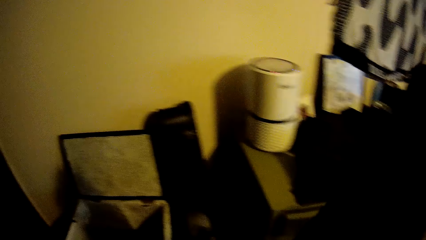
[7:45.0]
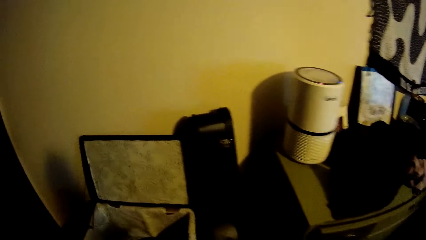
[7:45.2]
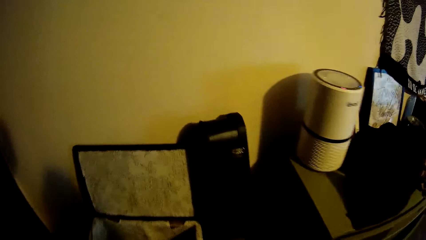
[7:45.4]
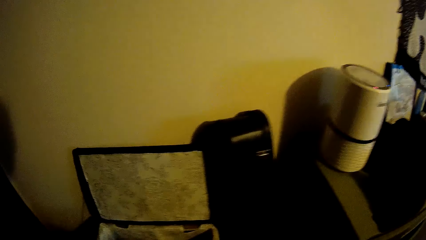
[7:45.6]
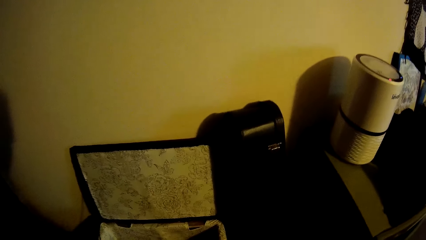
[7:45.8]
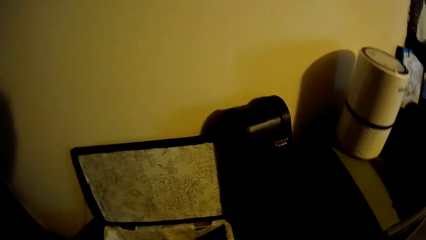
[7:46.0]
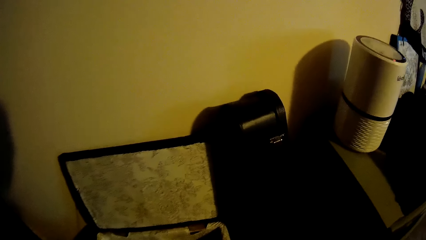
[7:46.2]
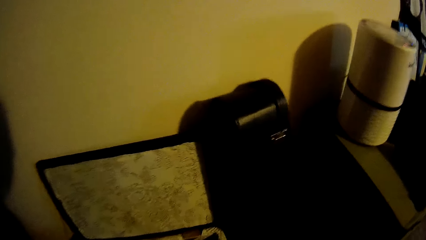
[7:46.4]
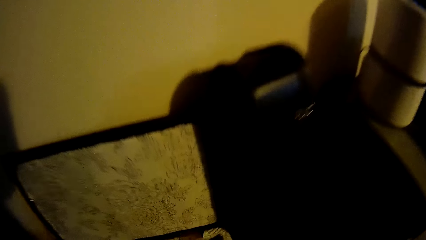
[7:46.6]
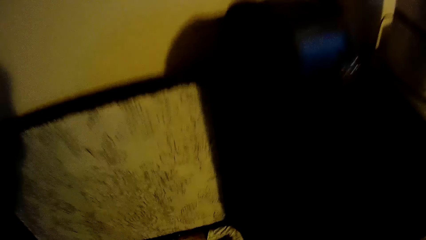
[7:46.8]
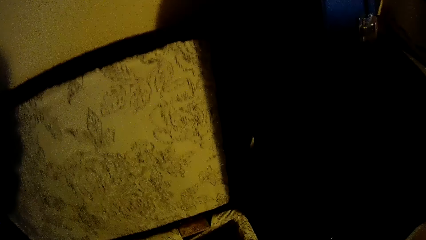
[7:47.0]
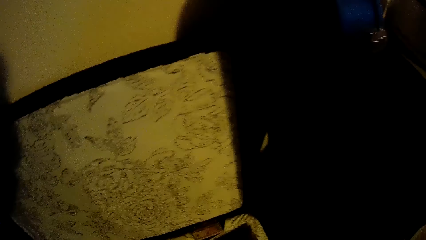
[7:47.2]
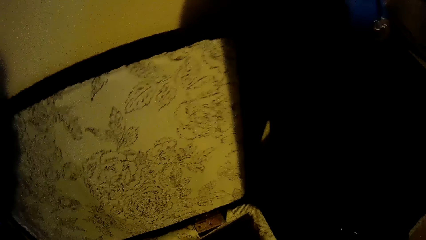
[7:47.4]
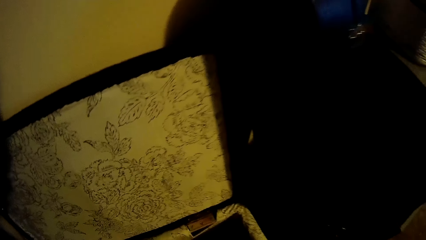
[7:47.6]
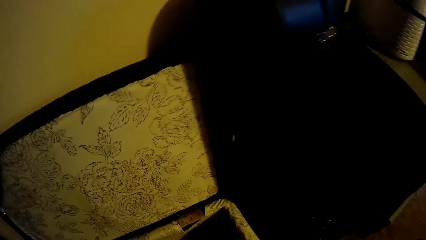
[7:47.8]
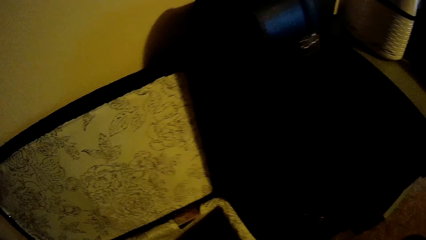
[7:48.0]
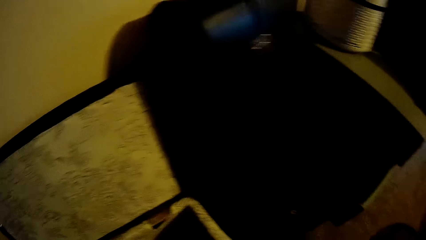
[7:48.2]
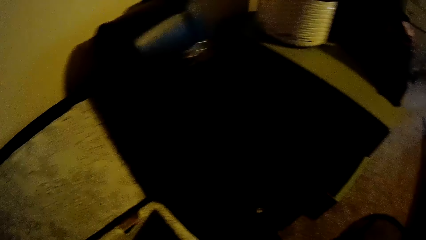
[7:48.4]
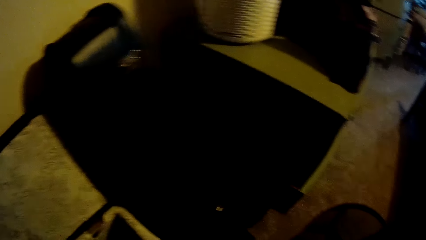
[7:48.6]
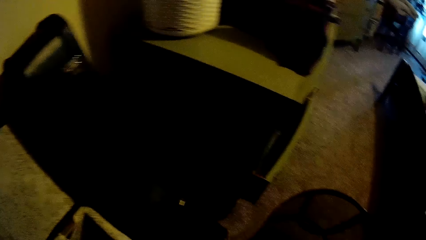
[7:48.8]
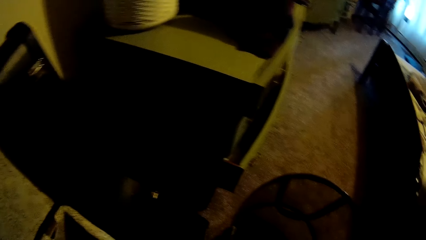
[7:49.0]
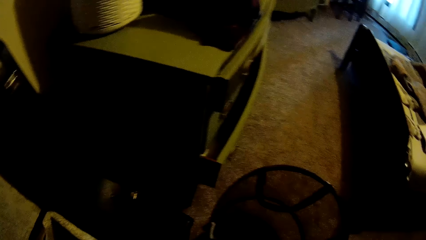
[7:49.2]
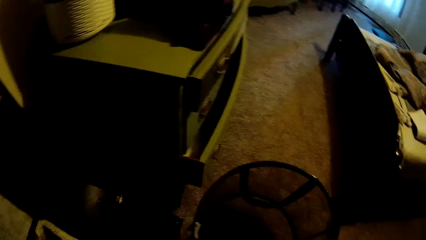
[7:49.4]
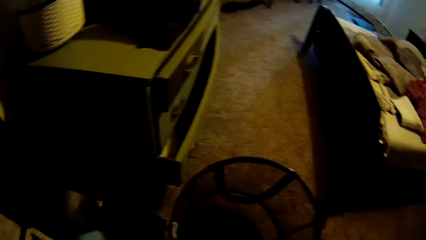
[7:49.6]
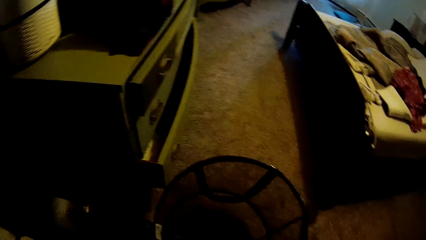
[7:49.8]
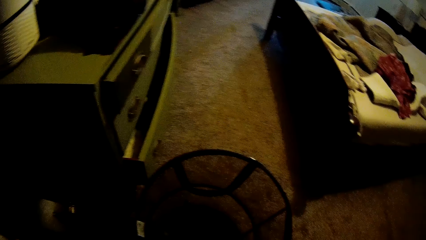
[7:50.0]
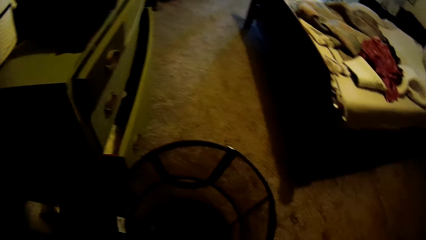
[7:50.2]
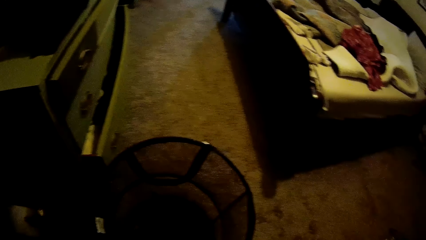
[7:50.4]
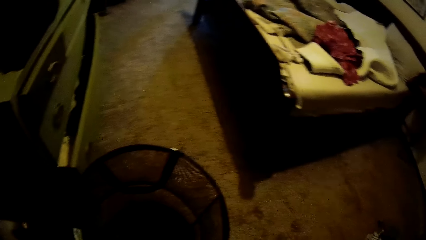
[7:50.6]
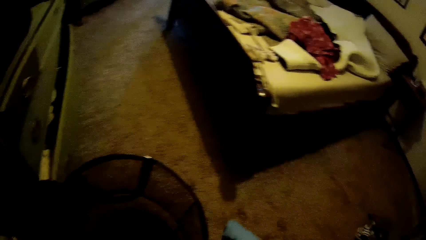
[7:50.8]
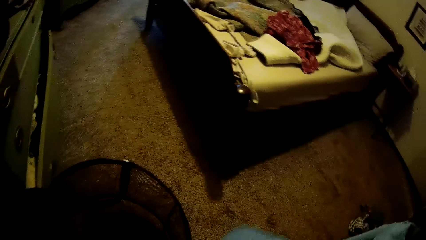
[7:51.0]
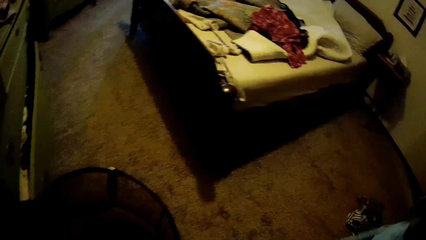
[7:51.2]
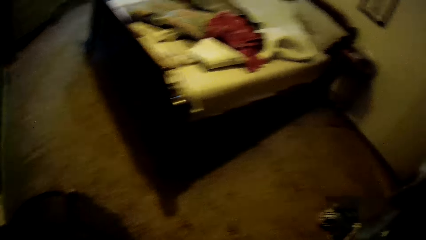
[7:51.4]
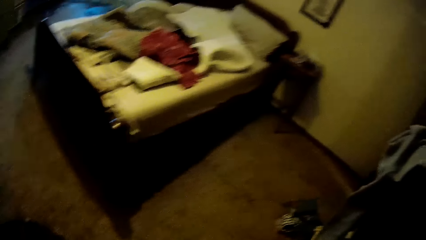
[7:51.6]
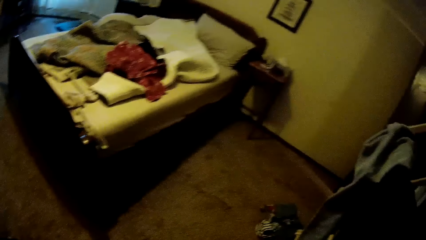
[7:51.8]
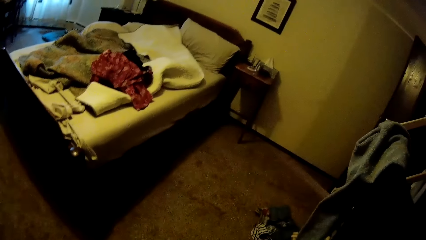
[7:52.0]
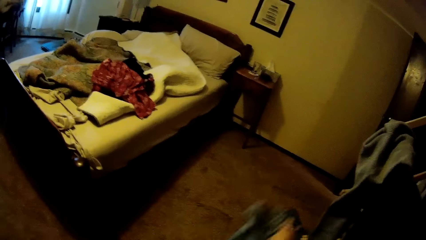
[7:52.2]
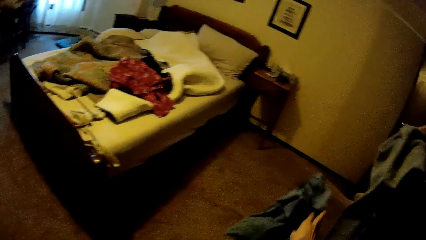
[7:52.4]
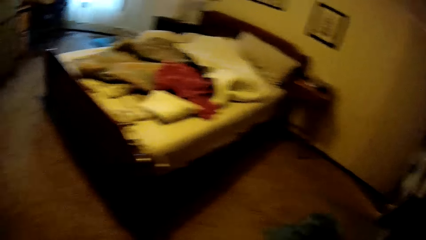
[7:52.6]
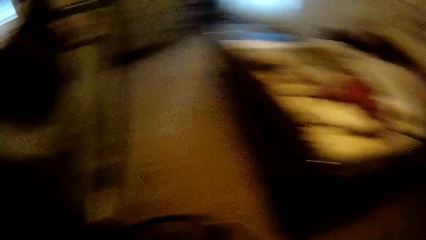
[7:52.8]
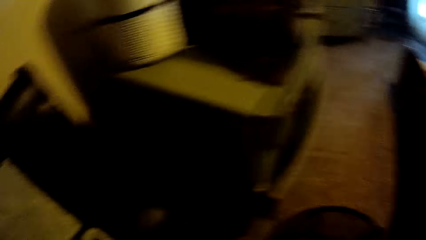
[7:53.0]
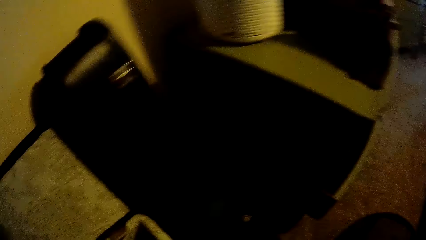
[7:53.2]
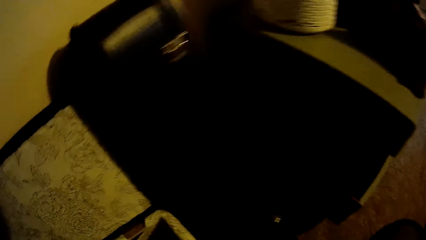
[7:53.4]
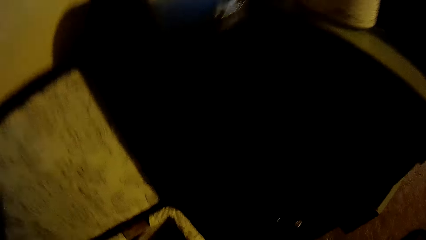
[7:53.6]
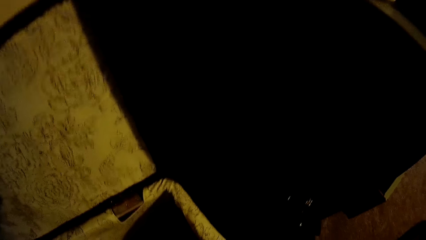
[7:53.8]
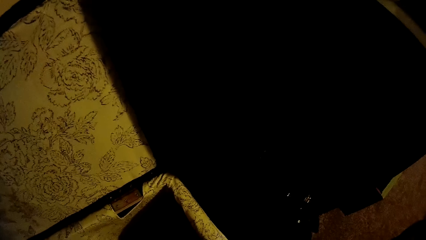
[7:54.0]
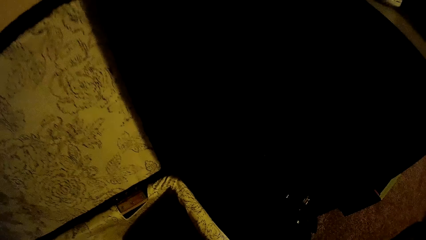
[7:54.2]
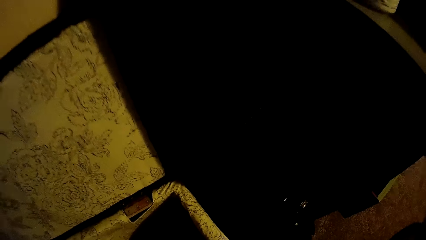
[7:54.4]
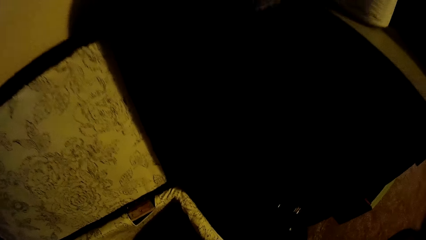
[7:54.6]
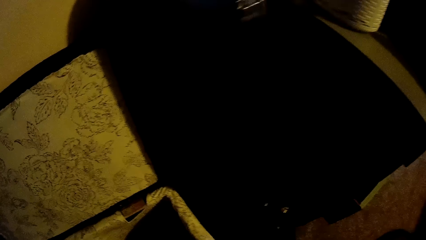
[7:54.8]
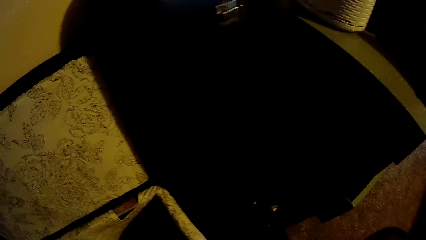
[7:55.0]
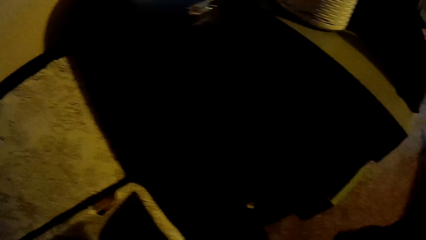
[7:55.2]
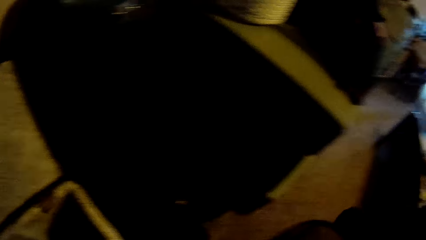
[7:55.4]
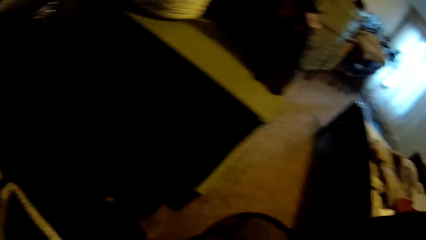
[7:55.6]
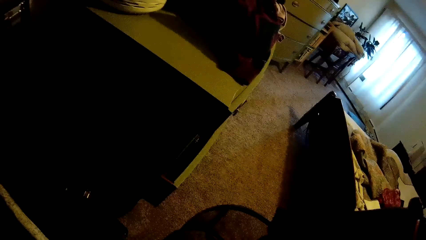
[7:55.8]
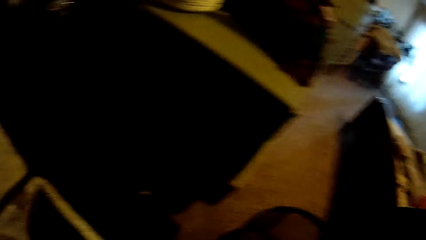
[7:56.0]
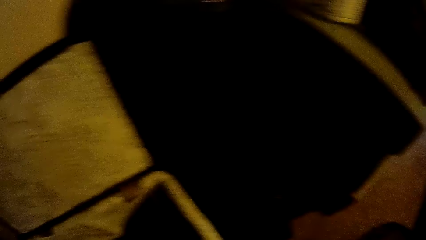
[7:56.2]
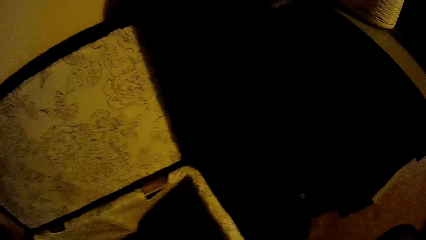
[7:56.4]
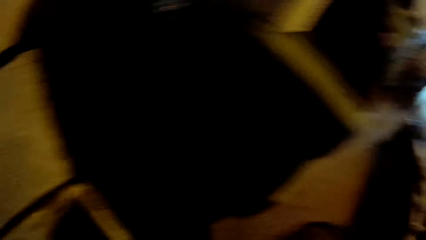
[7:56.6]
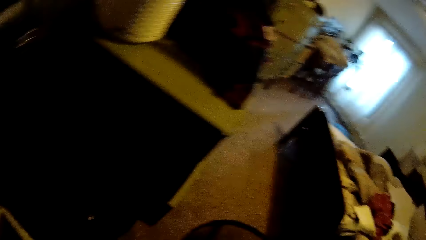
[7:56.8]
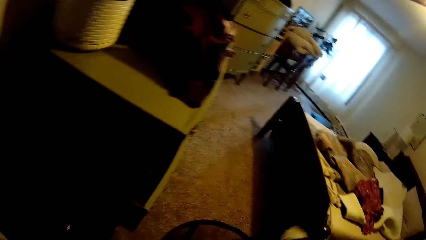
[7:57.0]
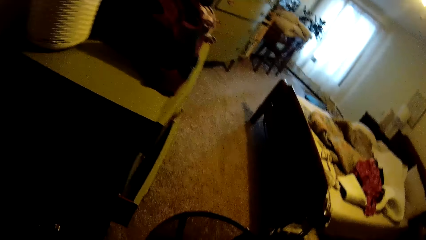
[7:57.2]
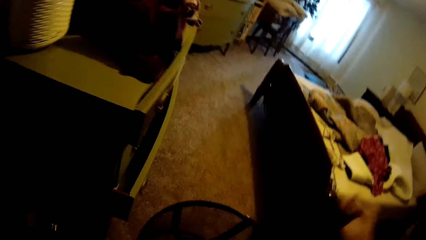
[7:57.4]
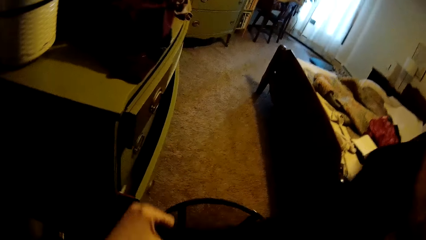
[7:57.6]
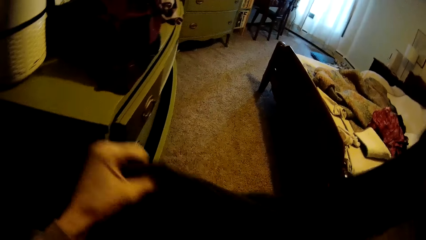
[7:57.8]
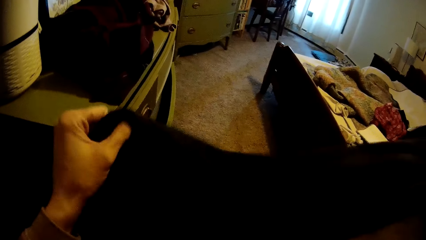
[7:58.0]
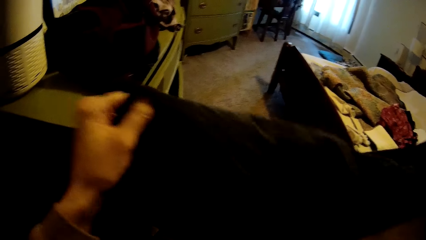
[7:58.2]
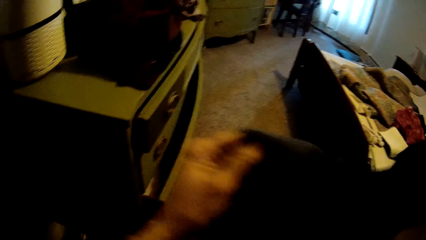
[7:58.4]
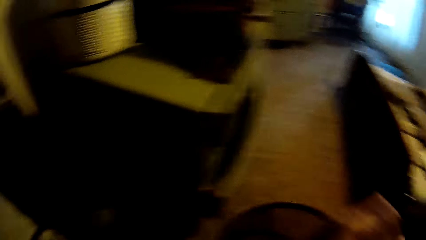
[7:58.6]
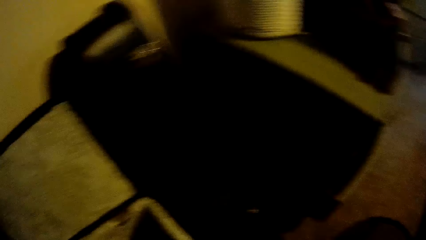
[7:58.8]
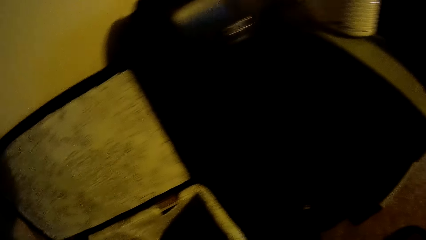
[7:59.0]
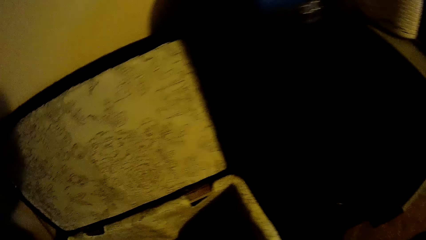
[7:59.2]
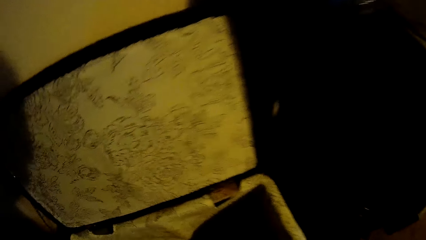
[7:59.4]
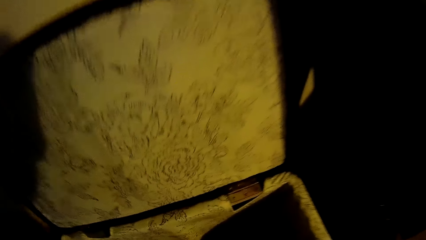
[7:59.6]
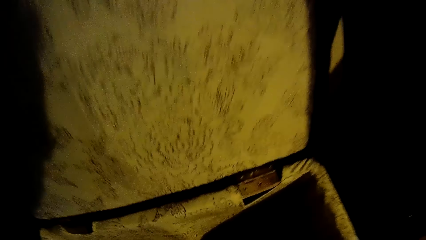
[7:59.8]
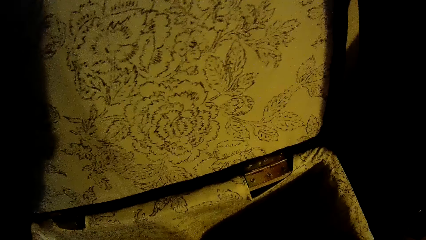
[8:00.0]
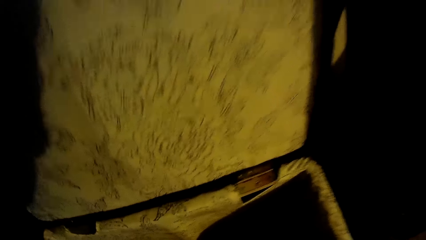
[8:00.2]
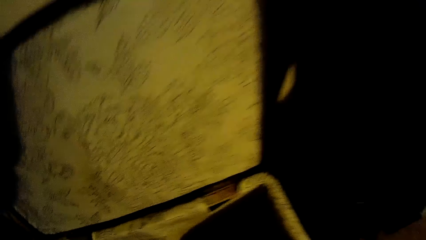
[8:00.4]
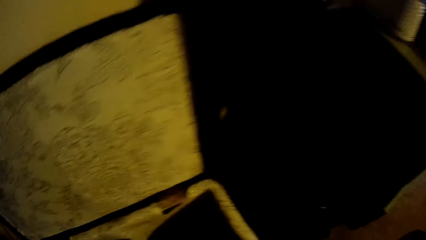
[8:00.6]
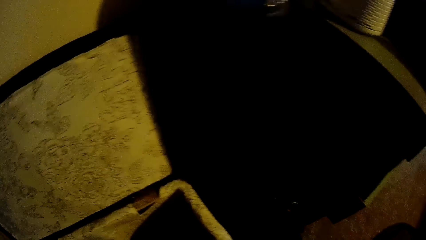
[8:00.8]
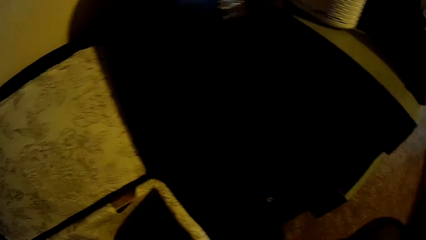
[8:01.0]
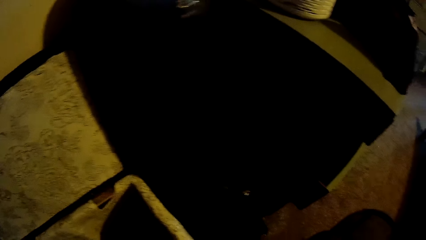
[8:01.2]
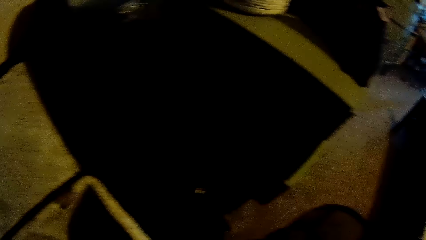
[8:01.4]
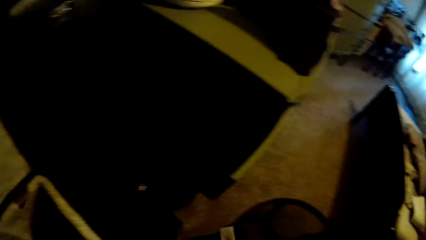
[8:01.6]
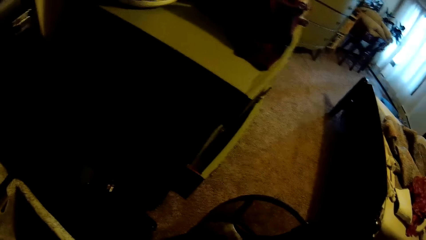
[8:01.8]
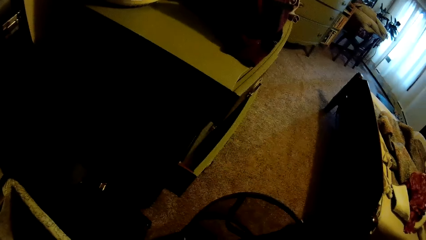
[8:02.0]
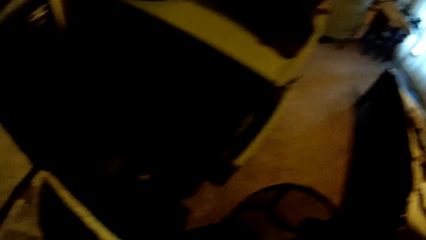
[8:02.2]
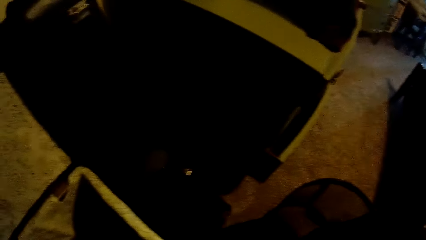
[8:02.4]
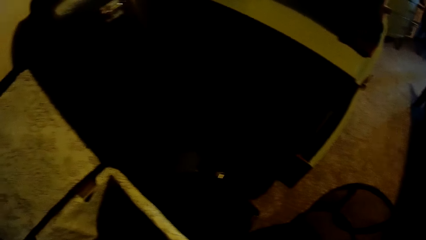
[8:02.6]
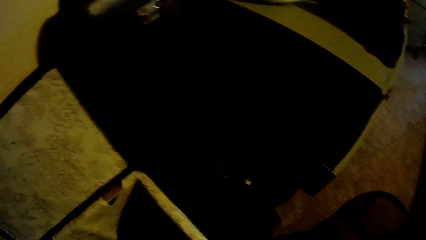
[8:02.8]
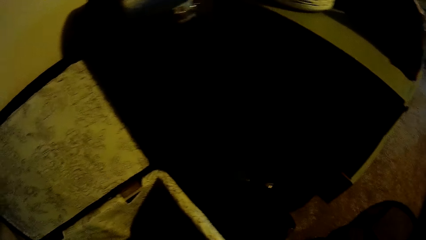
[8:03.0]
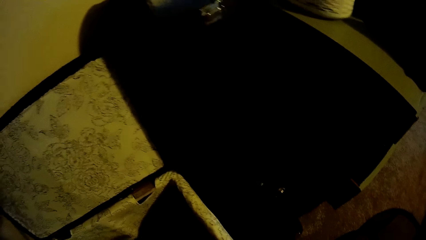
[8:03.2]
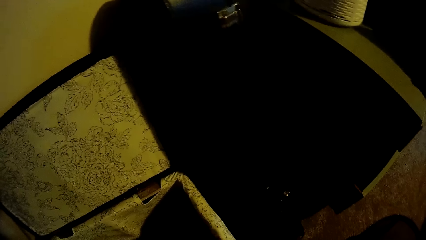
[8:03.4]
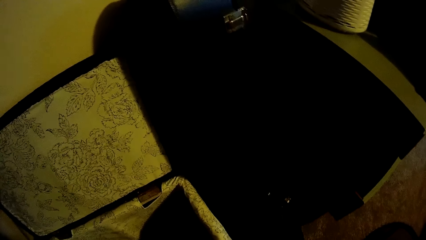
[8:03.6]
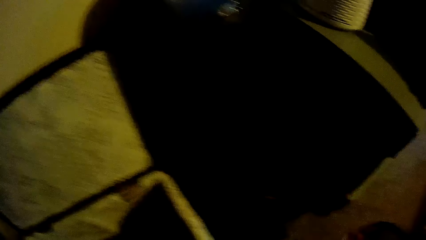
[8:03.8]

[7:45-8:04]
The camera wearer bends towards the box. She picks a cloth from the box on the floor with her left hand. She turns around. She throws the cloth on her left hand on the floor. She turns around. She picks a cloth from the box on the floor with her left hand. She drops the cloth into a laundry basket. She holds the cloth with both hands. She bends towards the box. She picks a cloth from the box on the floor with her left hand. She drops the cloth into the laundry basket.
